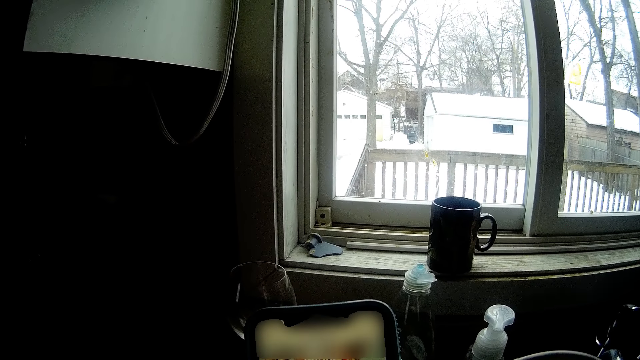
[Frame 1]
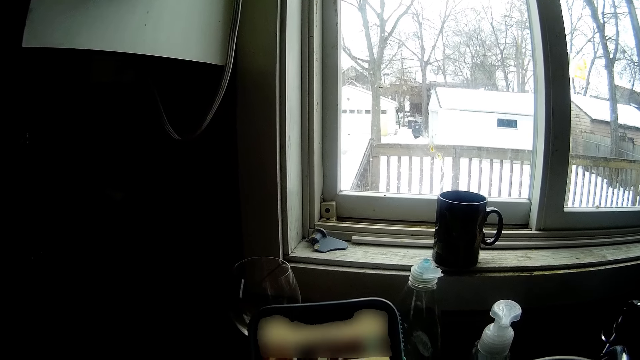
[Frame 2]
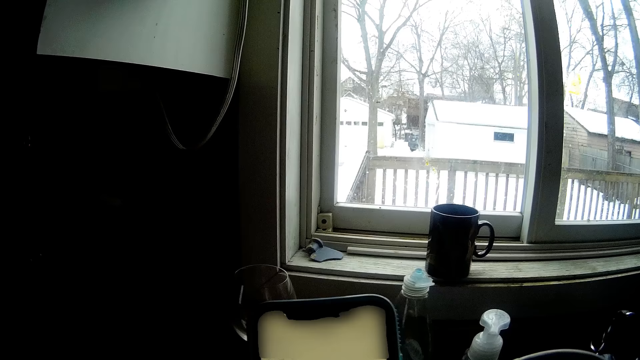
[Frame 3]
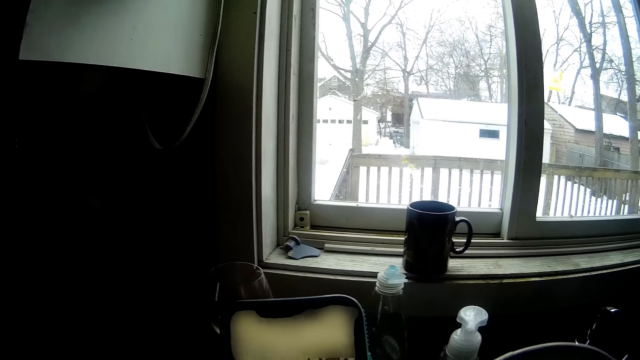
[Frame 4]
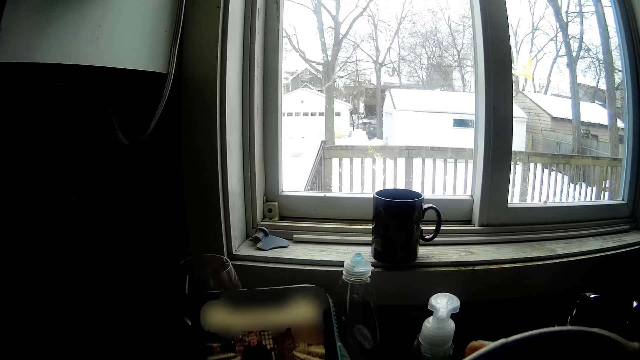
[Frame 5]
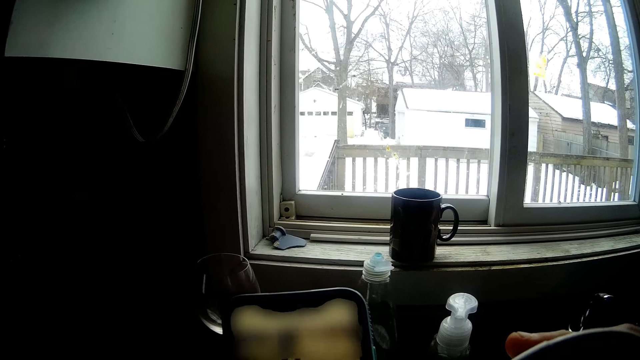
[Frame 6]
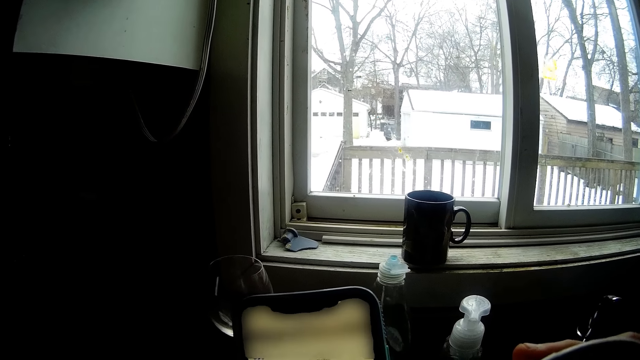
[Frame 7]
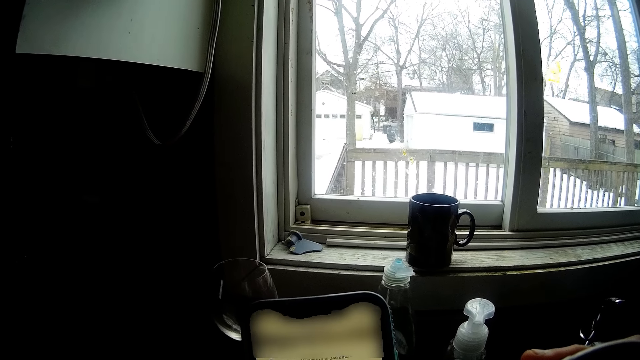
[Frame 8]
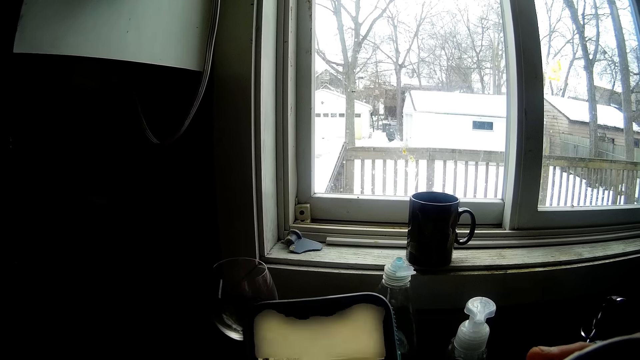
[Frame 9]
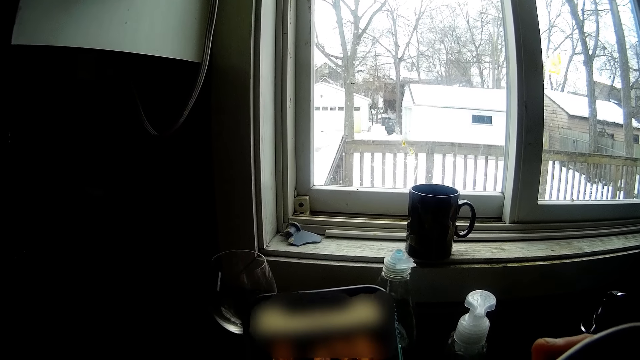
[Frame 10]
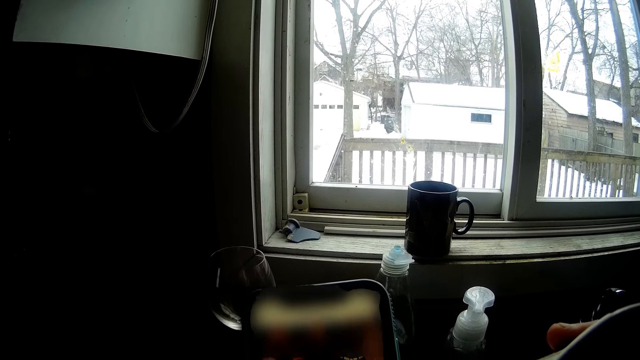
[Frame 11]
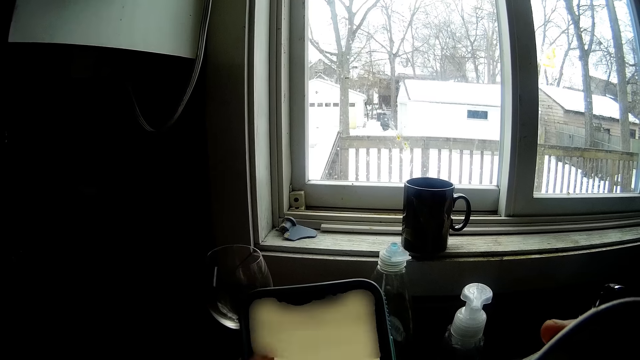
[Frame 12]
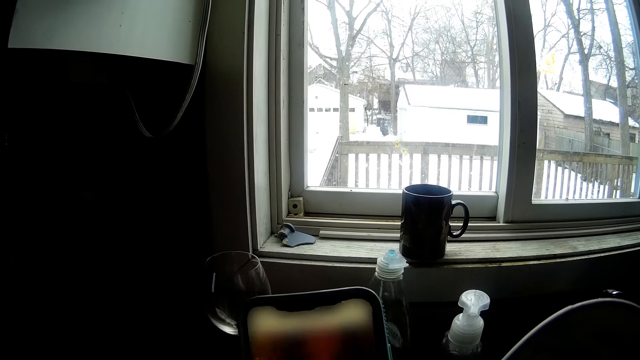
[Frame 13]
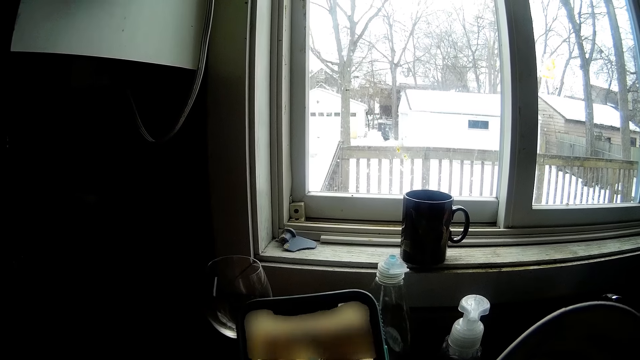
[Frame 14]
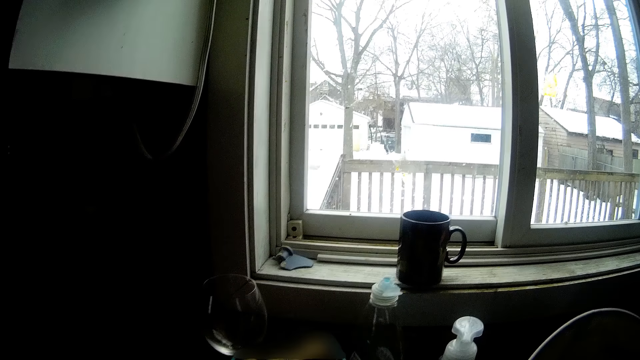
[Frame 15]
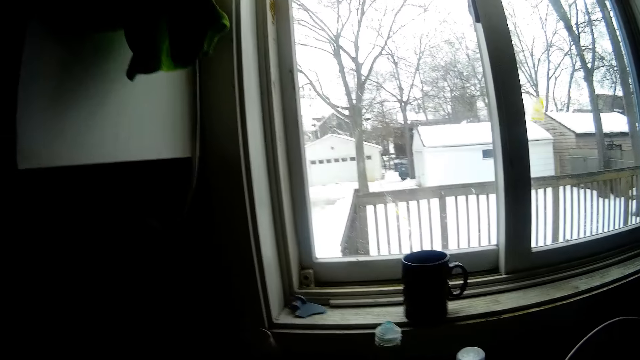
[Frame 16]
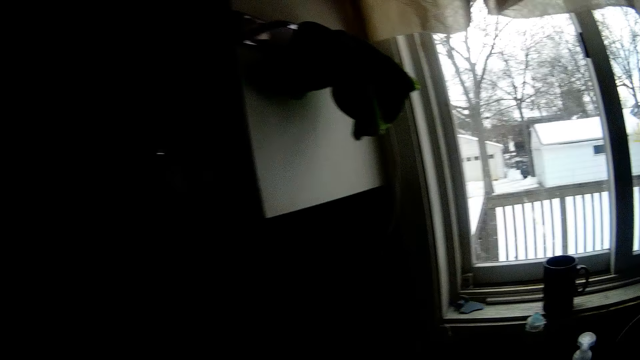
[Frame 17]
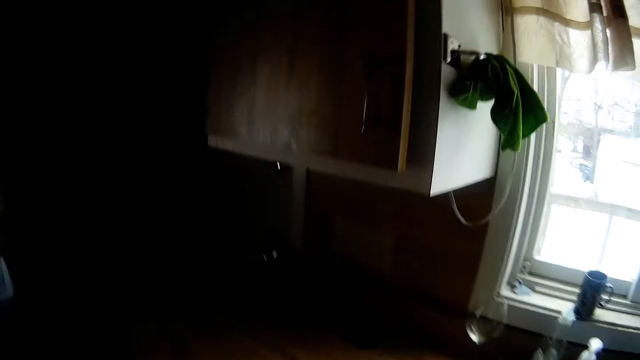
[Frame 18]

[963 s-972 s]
The camera wearer drinks something.

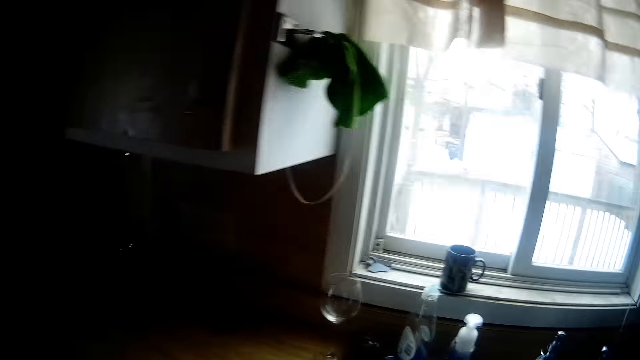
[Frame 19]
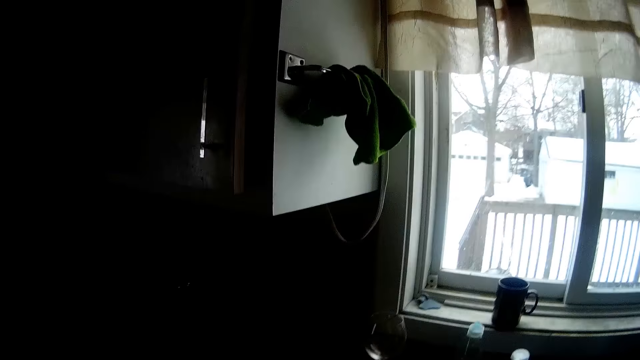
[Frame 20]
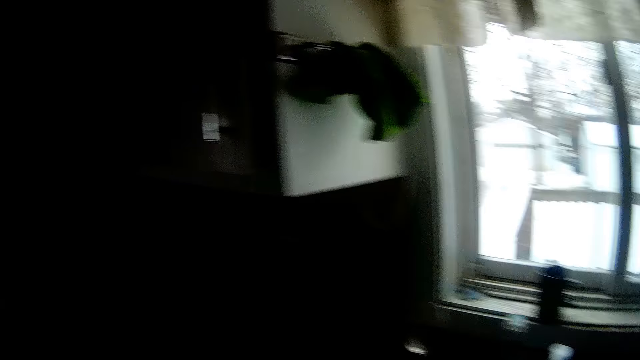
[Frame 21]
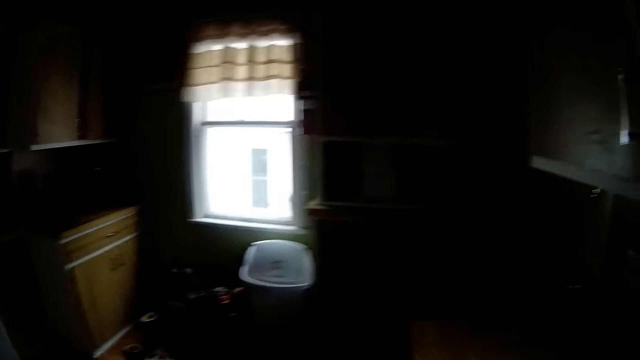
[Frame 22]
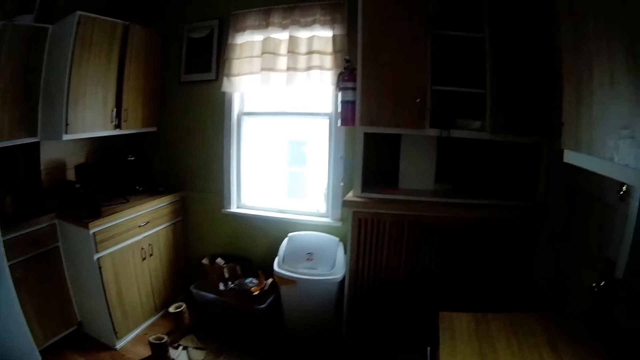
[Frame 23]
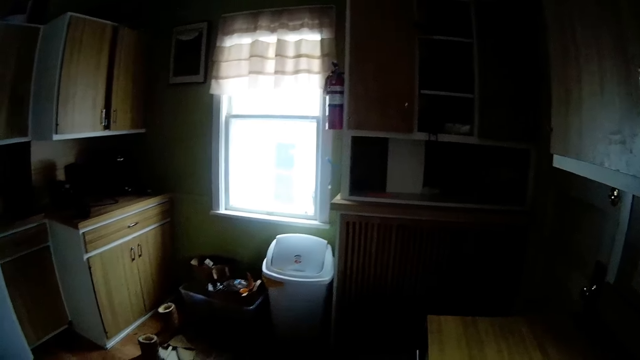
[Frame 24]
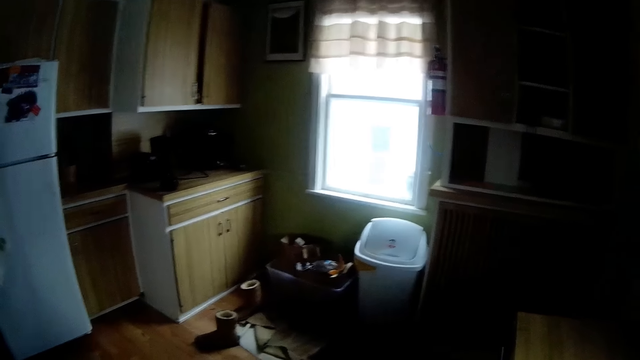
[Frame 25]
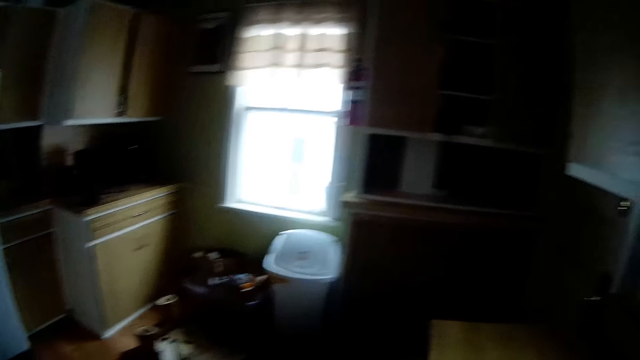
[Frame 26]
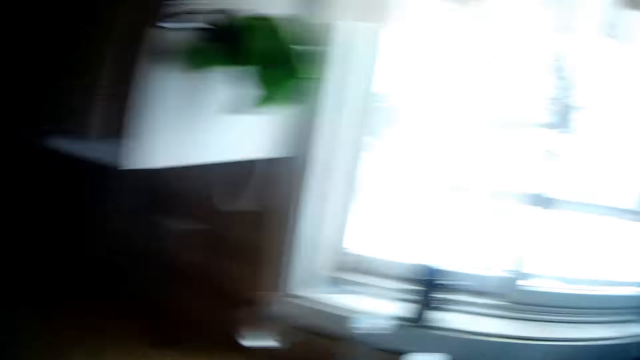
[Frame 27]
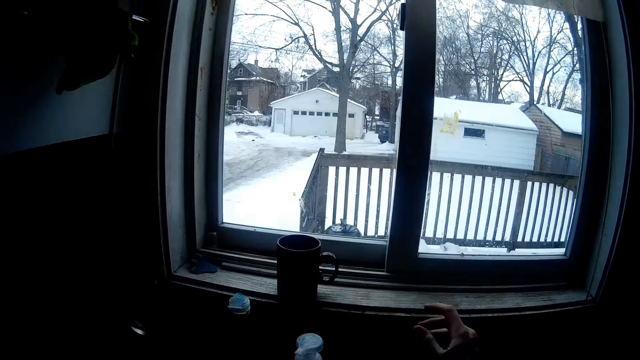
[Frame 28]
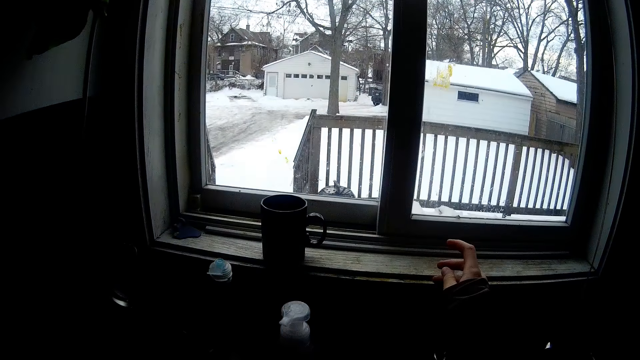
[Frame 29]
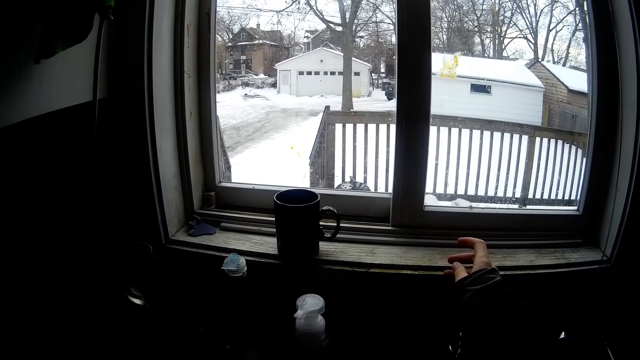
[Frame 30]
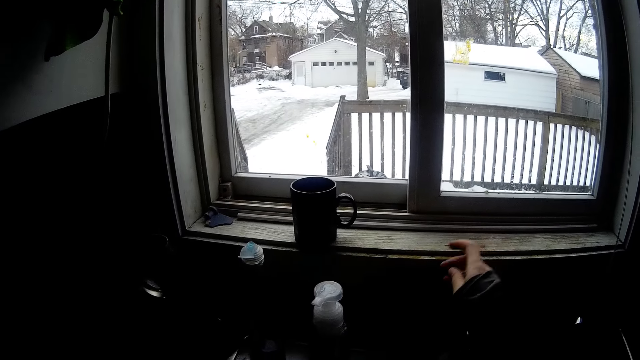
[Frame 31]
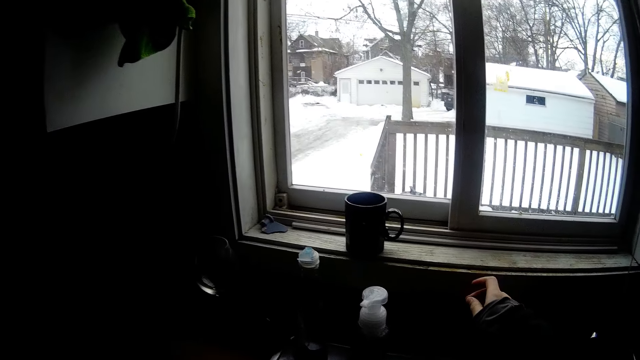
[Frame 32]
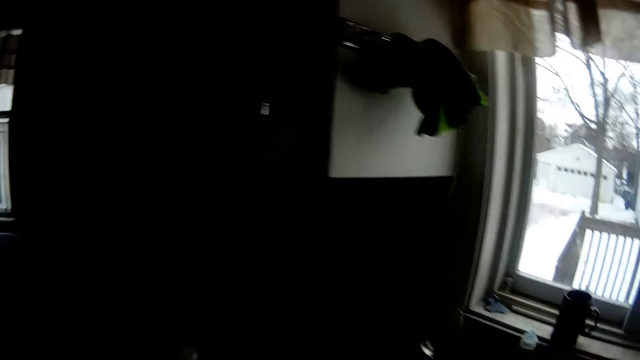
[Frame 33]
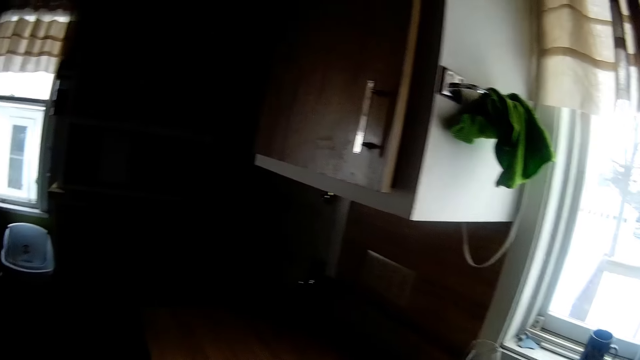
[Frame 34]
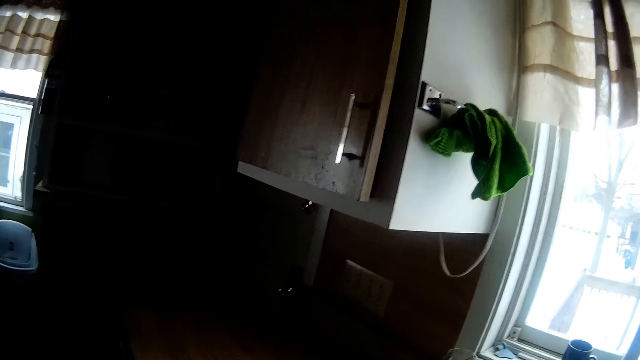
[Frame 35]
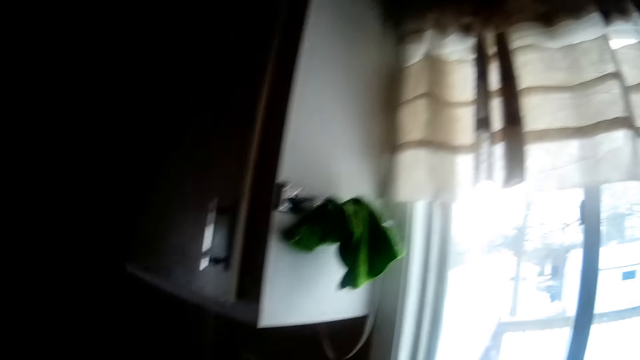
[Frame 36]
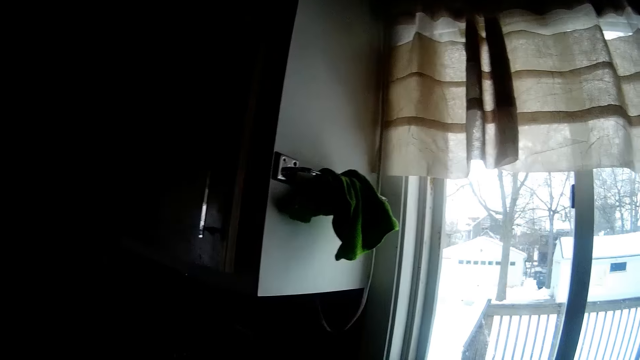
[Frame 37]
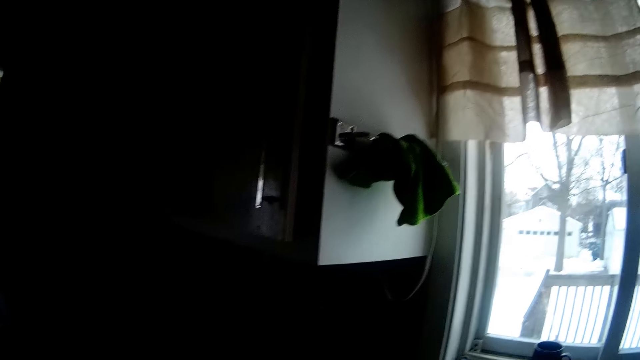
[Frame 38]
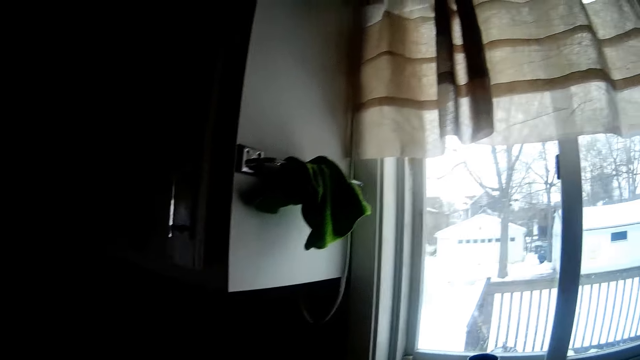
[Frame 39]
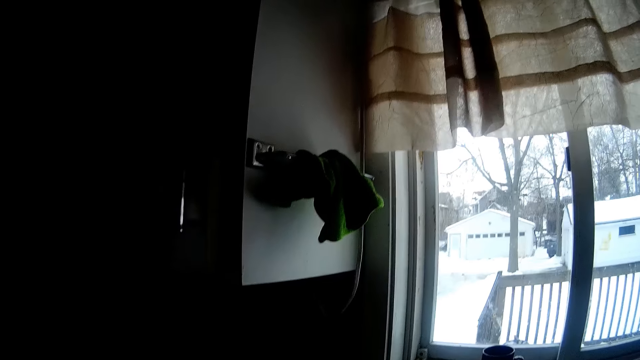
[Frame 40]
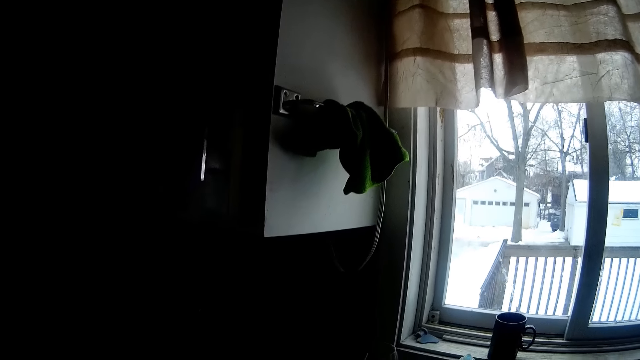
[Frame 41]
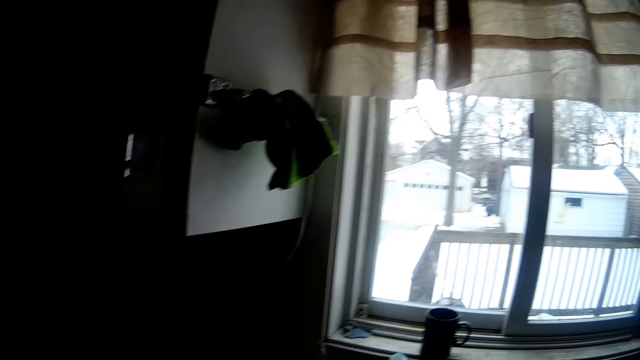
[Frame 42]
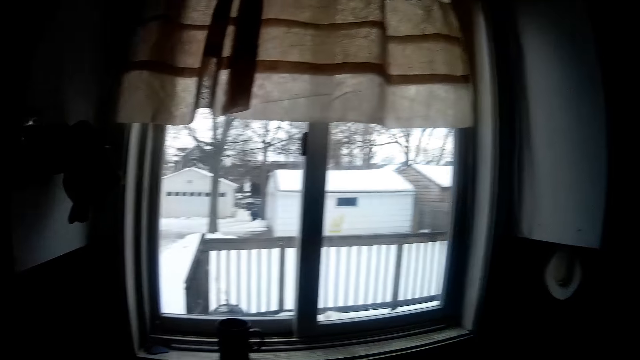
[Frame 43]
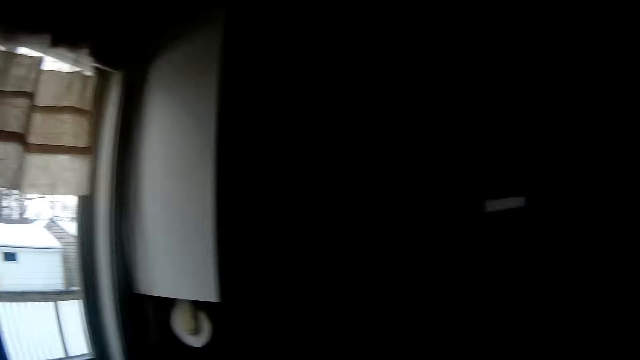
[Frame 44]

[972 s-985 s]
The camera wearer turns around the house. He puts his right hand on the window bar.
